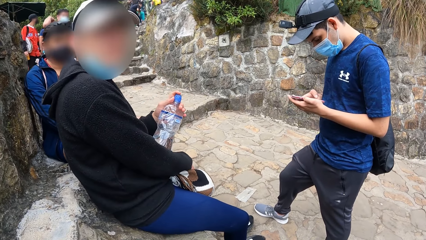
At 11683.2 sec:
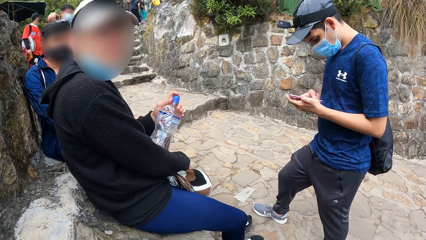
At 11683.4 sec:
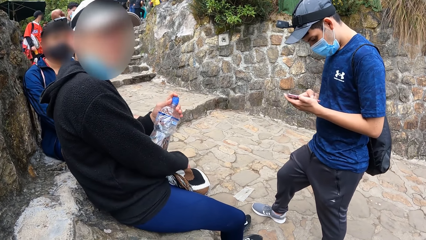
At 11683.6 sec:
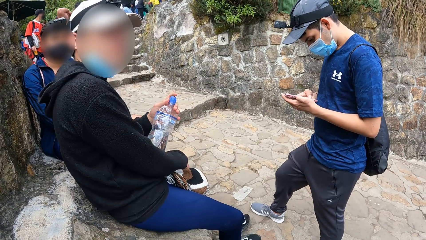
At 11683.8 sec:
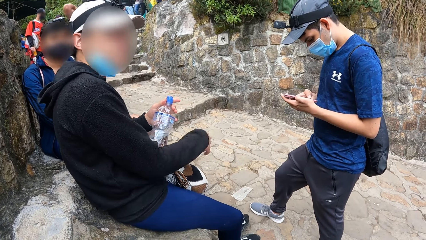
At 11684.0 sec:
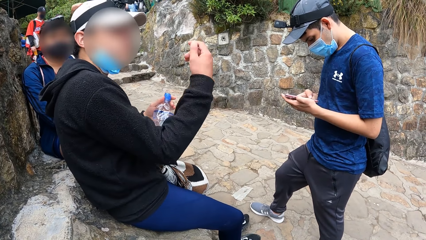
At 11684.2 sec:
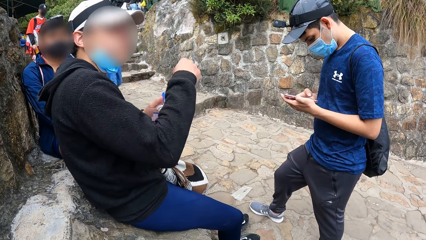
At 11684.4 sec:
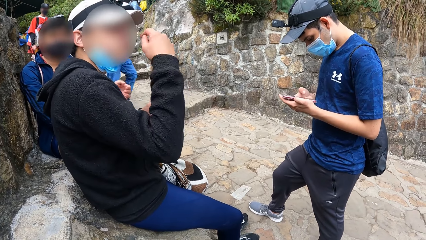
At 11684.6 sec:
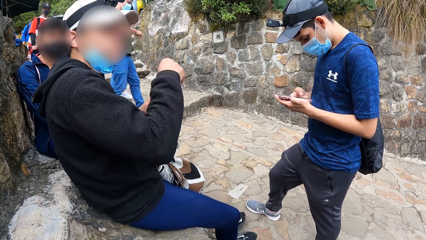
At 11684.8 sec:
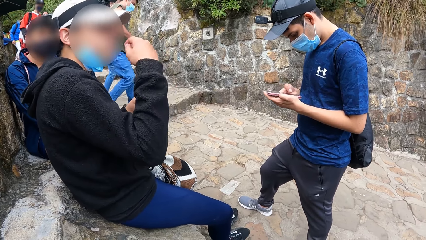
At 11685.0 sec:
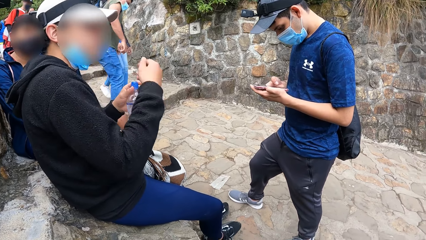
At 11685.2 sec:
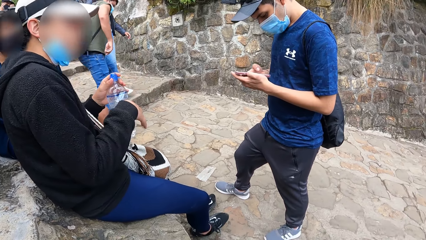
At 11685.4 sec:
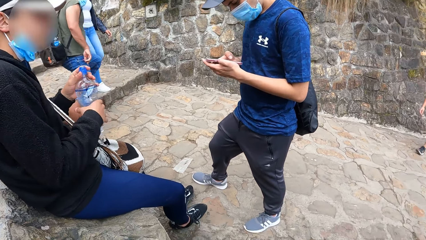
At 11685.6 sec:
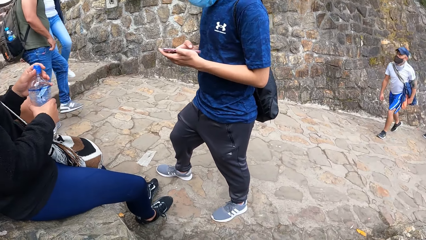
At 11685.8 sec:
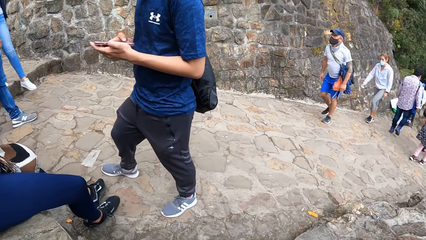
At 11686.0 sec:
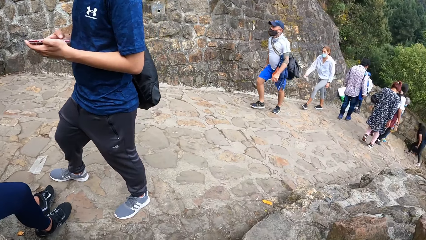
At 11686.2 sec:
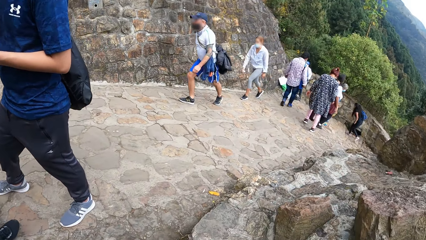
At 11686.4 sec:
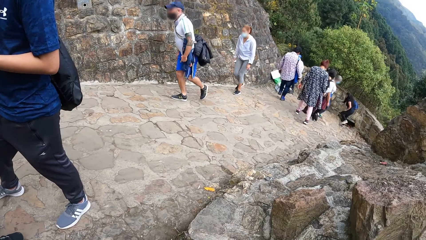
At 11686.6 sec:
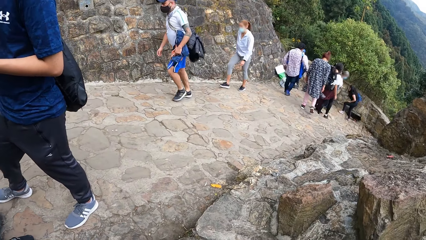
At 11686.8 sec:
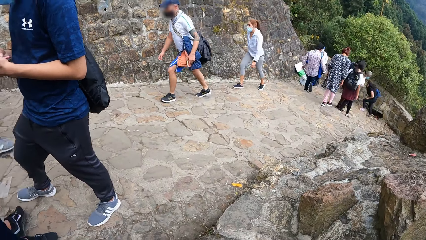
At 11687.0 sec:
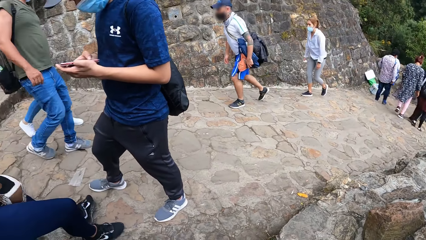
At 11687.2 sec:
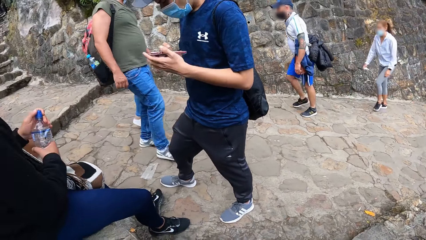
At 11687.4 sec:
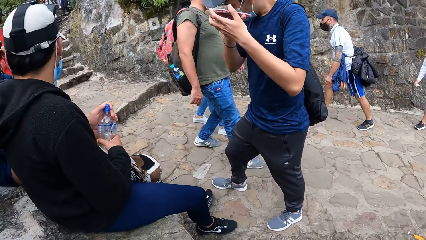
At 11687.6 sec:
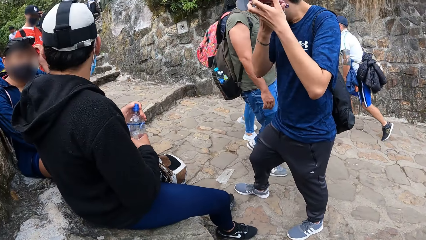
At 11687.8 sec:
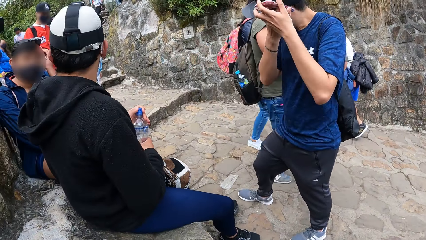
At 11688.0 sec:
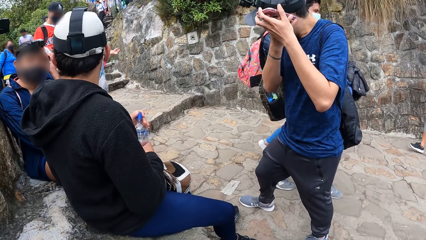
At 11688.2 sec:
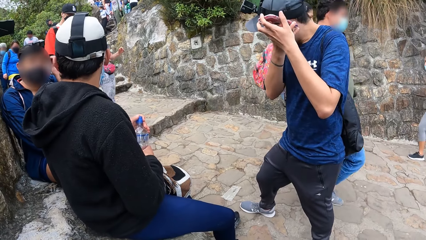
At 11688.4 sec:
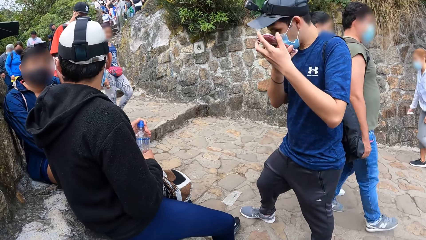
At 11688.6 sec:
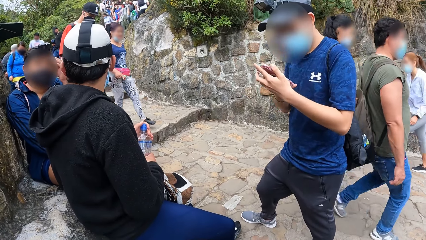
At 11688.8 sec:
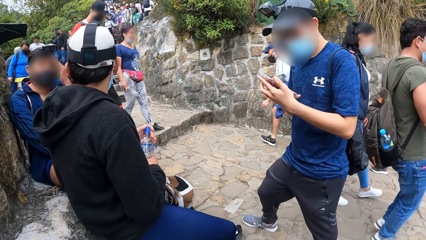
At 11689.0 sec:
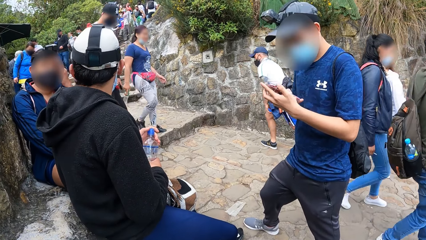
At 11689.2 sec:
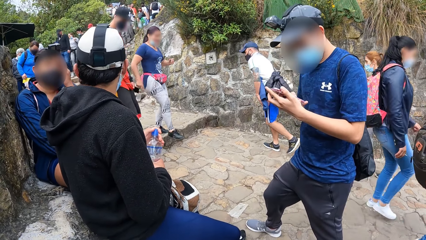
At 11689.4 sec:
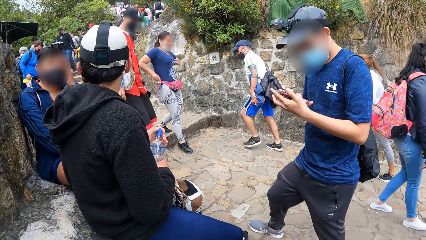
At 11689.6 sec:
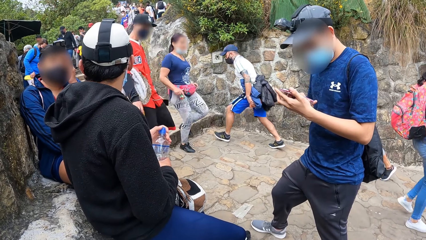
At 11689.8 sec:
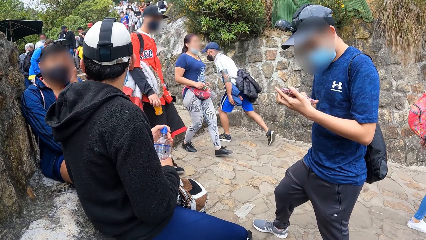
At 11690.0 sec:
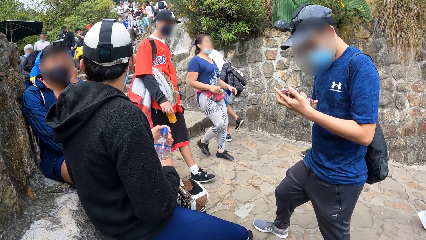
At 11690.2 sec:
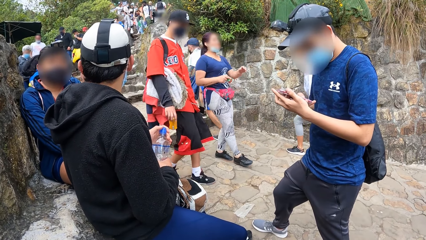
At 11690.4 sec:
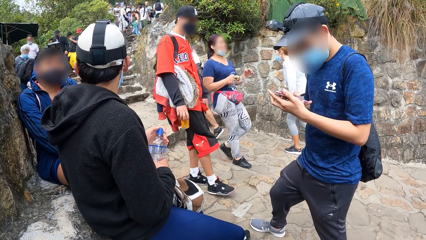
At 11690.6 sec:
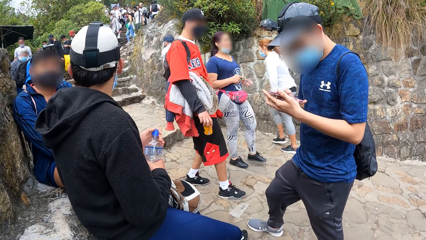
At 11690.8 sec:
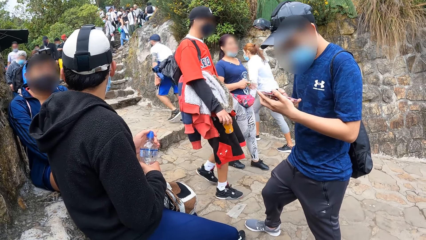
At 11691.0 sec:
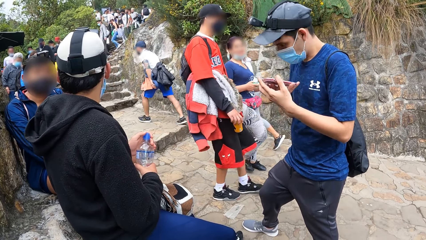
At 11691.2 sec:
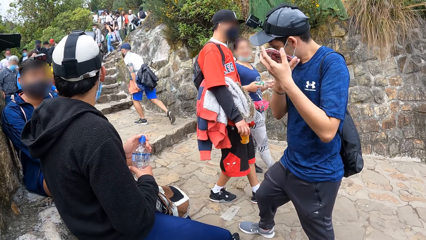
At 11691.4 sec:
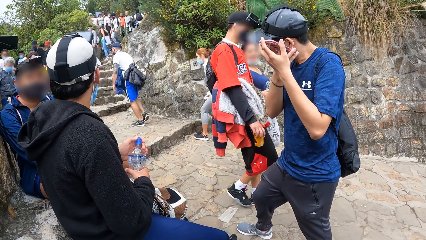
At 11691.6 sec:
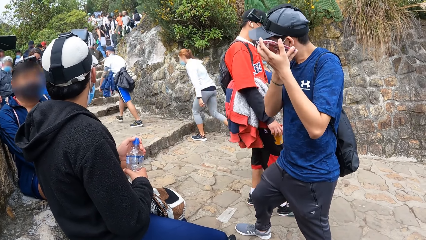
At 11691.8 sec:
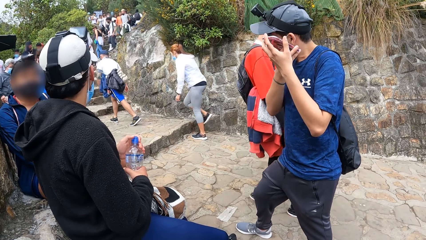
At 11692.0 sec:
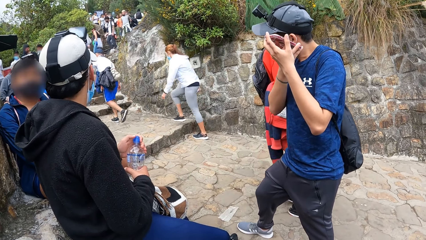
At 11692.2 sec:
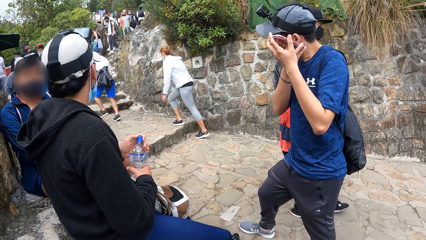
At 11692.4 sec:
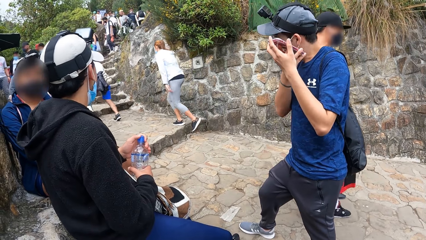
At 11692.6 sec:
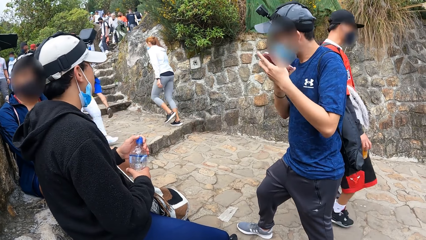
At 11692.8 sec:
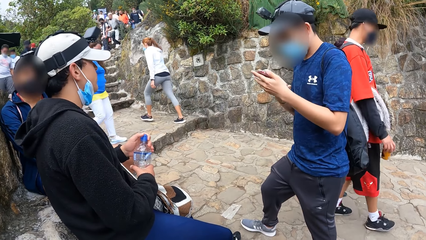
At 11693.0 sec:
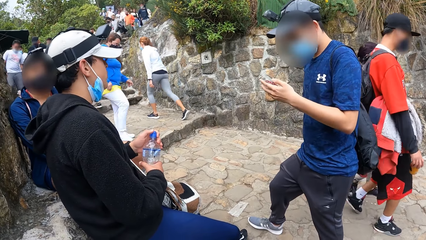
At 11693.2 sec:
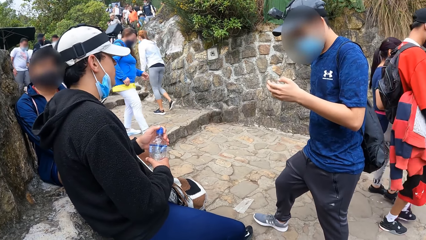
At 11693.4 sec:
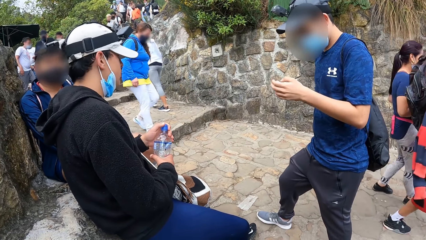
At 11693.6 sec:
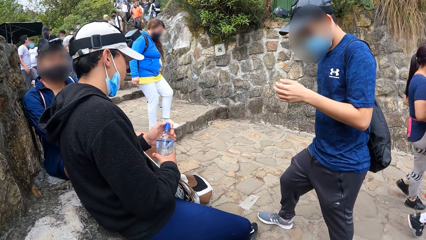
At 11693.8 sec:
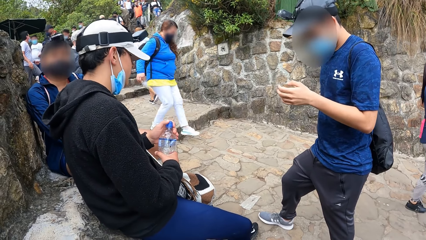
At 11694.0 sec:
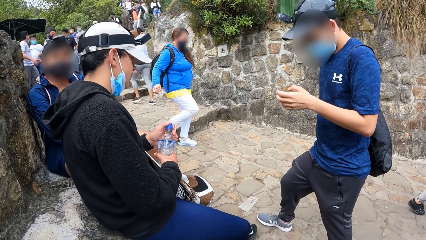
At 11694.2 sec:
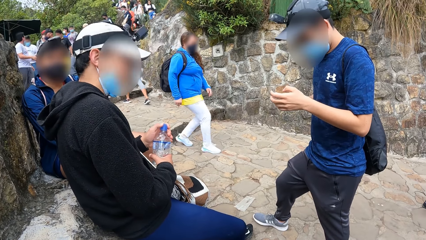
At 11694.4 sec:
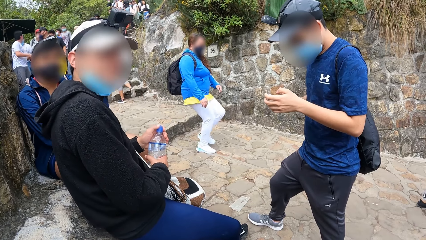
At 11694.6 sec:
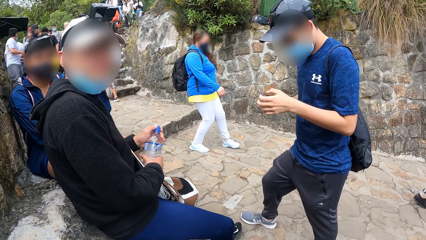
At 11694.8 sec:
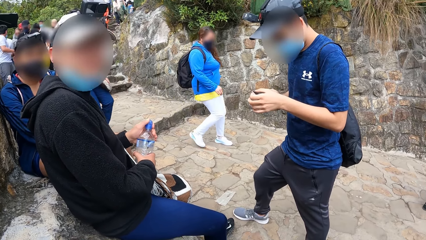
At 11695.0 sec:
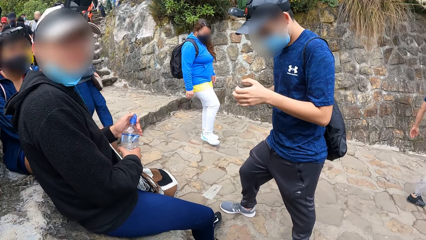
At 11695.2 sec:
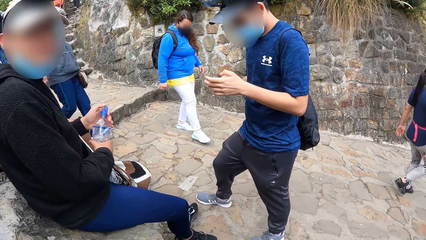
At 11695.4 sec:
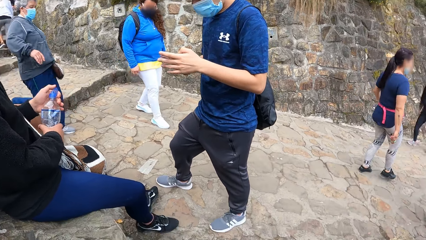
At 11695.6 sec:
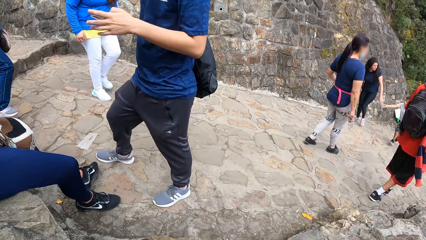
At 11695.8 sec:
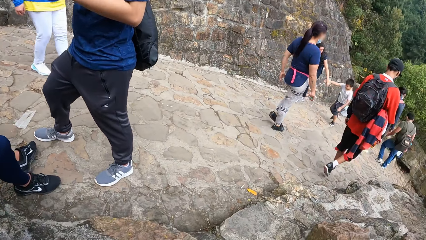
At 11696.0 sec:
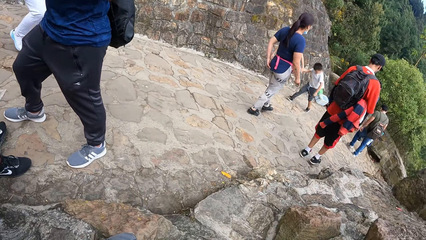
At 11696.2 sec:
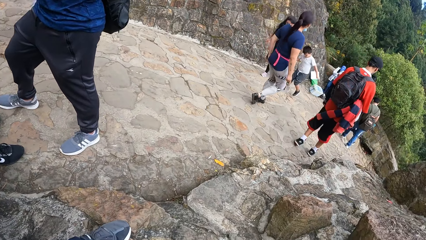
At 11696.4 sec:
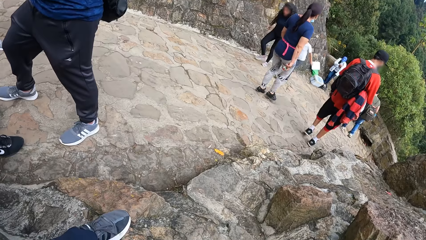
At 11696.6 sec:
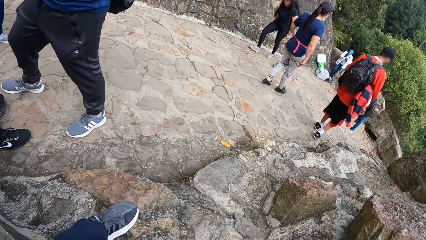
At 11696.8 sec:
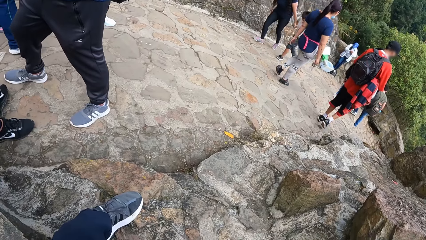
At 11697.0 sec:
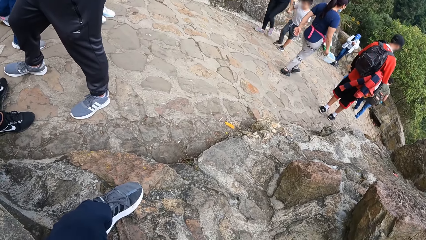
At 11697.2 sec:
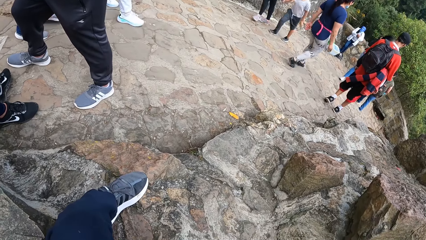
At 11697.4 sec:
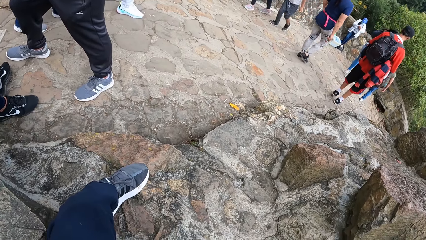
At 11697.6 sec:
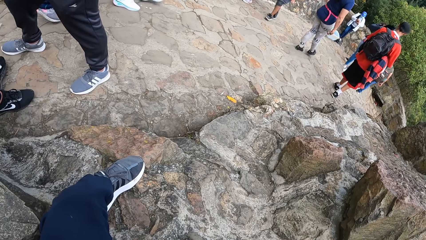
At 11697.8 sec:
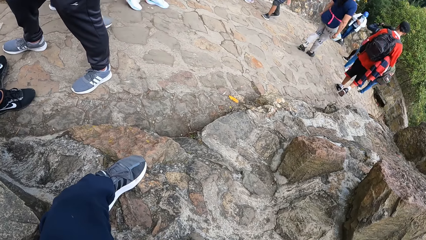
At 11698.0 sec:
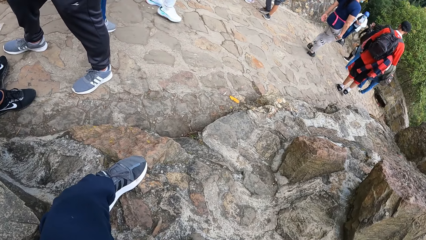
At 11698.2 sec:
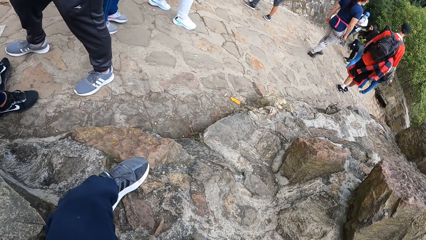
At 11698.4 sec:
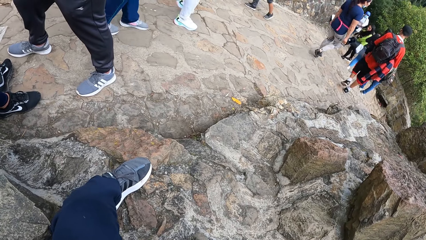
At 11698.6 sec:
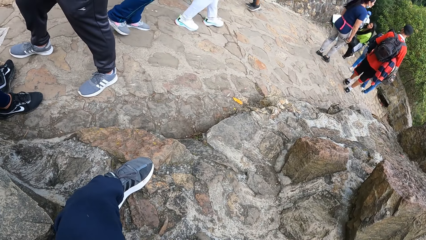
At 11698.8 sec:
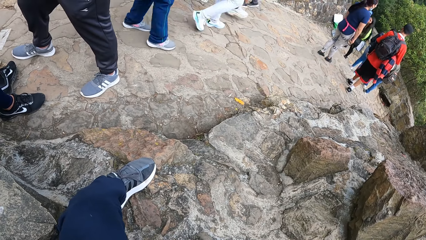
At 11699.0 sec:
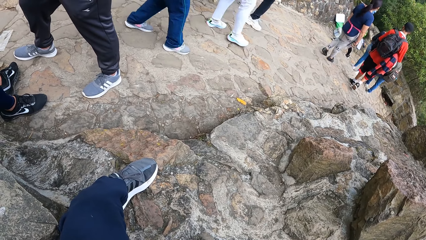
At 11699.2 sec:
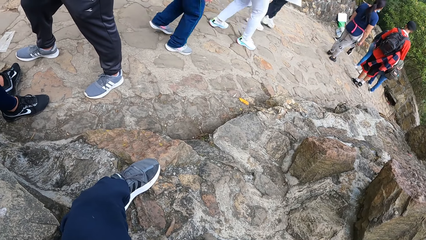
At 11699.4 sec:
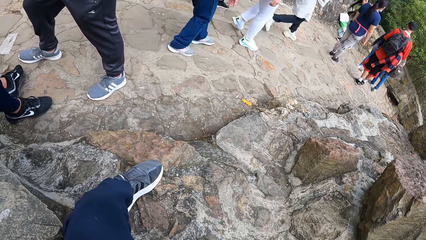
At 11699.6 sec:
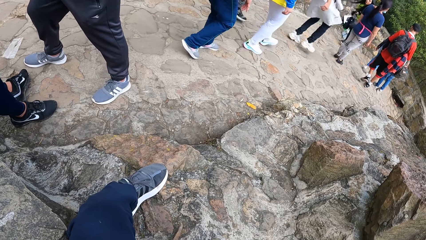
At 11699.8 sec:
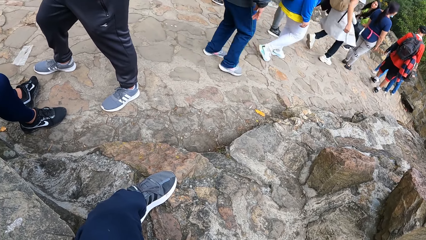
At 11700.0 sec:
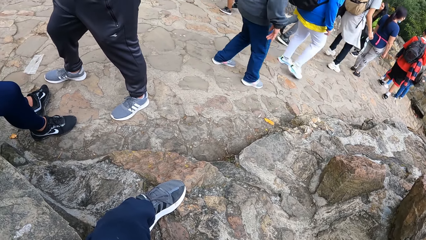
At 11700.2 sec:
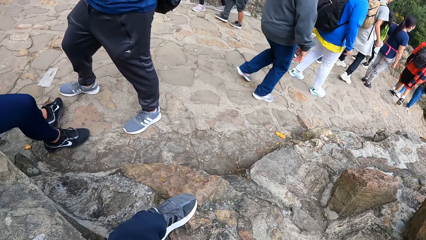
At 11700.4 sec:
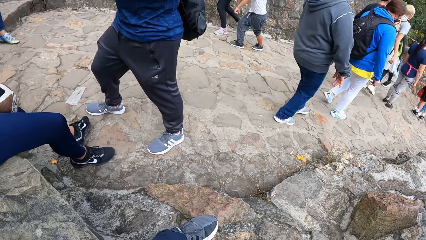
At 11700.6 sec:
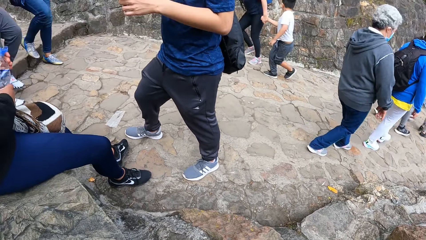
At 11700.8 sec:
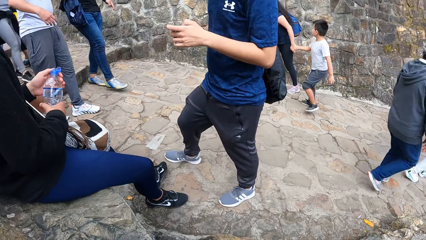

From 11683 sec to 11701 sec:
The other man shakes his right hand. The first man puts the phone to his left ear. The first man operates the phone with his right hand. The first man puts the phone to his left ear with his hands. The first man operates the phone with his left hand.
